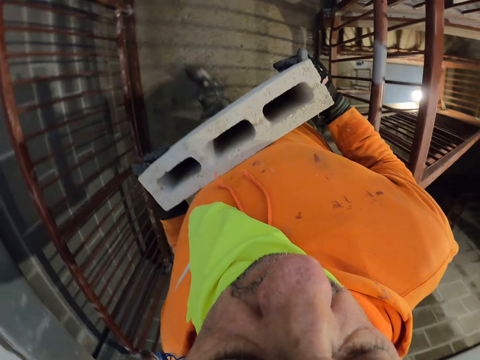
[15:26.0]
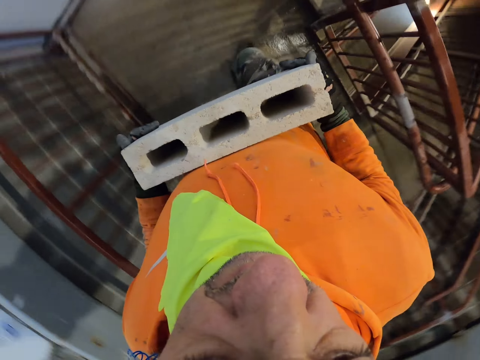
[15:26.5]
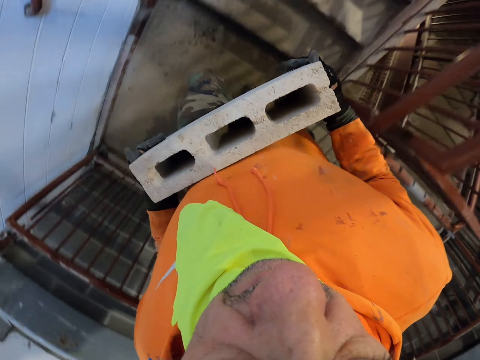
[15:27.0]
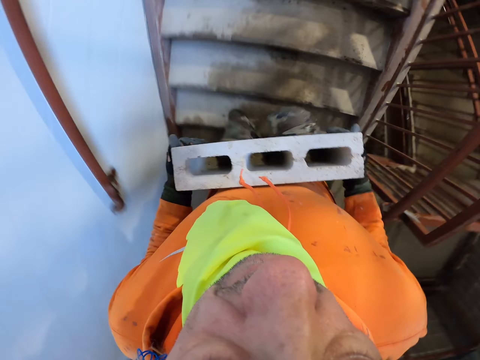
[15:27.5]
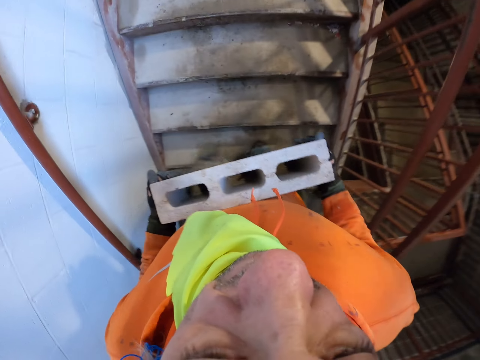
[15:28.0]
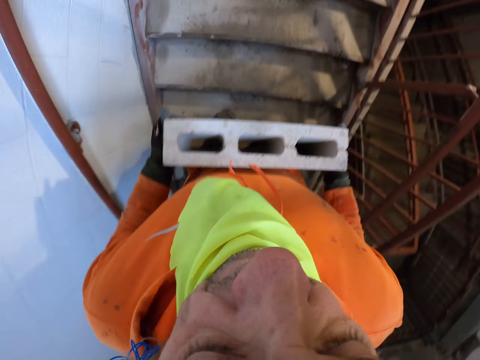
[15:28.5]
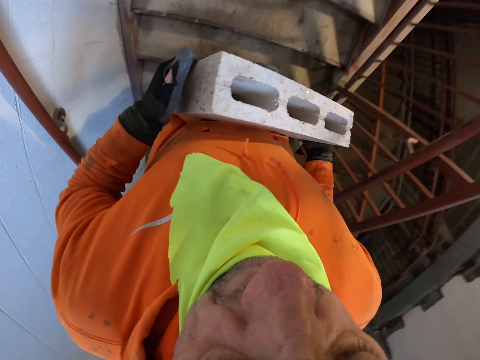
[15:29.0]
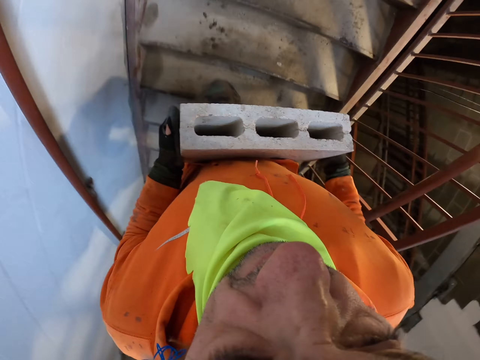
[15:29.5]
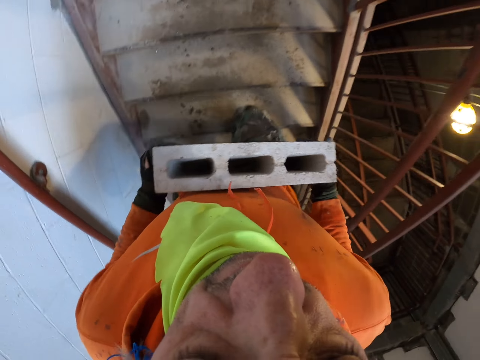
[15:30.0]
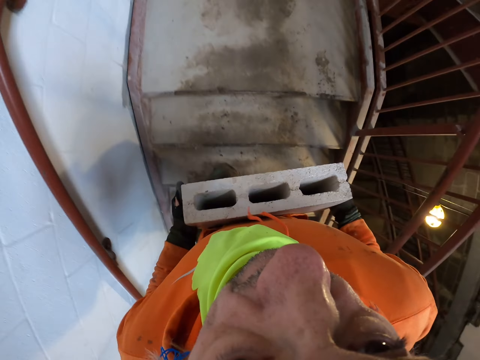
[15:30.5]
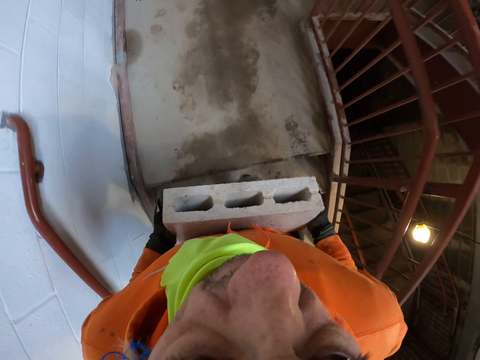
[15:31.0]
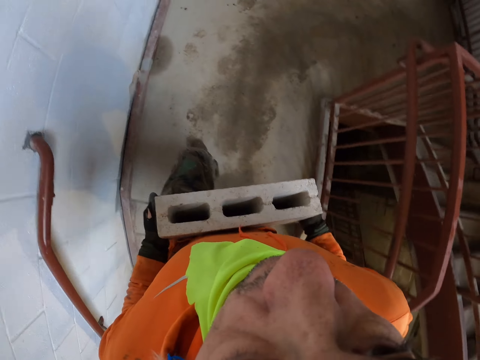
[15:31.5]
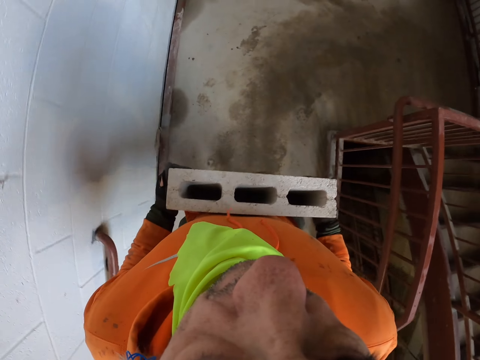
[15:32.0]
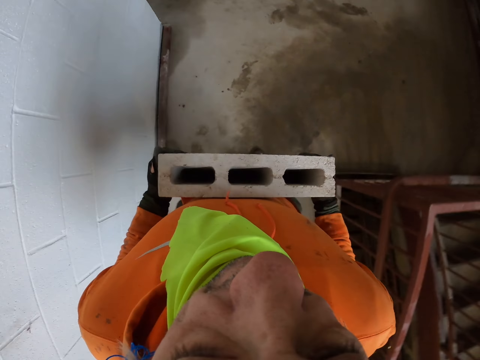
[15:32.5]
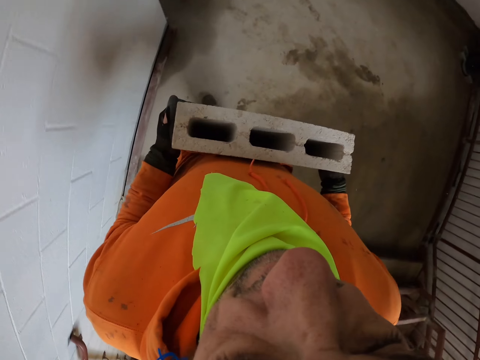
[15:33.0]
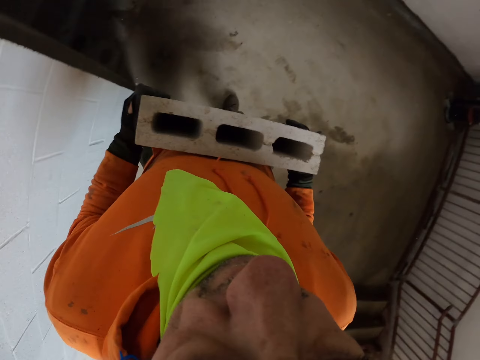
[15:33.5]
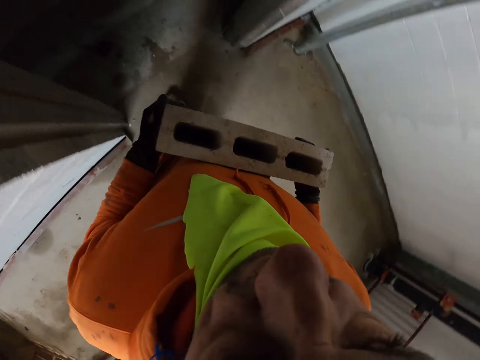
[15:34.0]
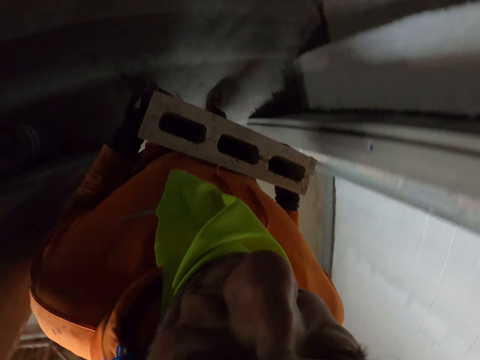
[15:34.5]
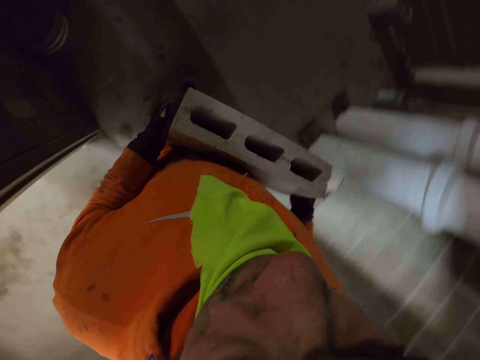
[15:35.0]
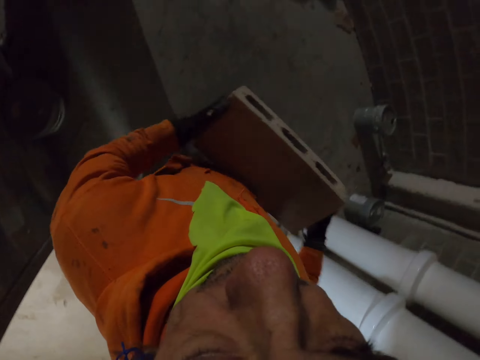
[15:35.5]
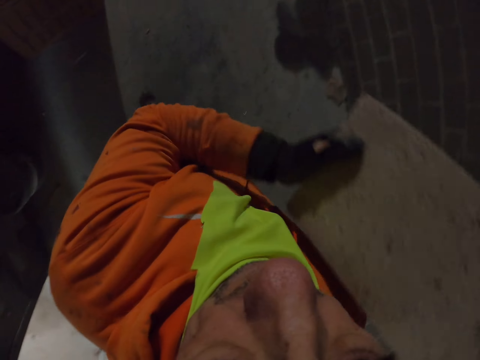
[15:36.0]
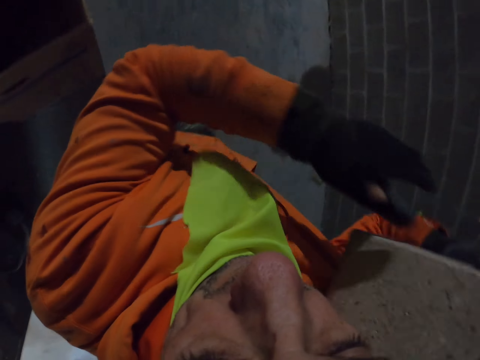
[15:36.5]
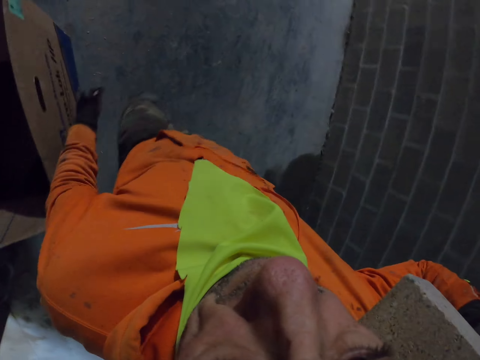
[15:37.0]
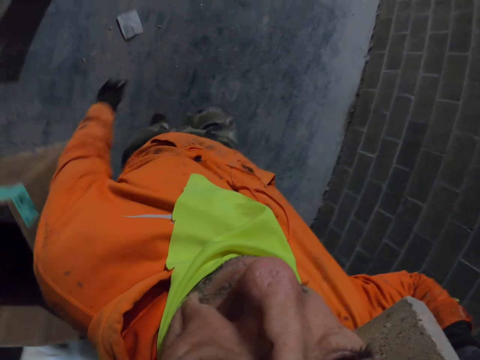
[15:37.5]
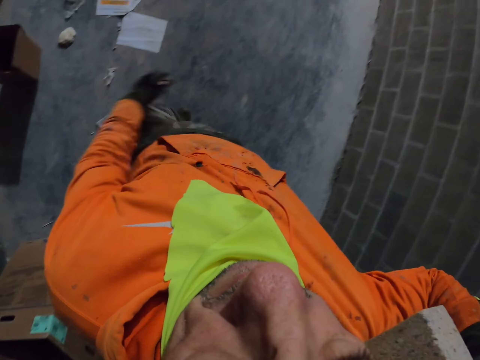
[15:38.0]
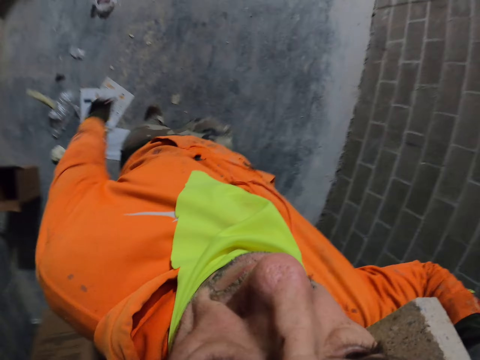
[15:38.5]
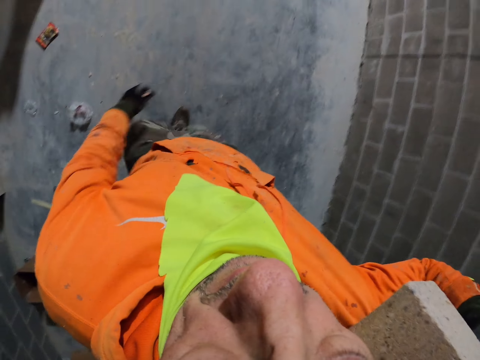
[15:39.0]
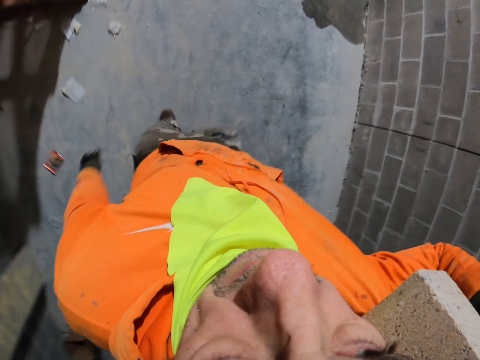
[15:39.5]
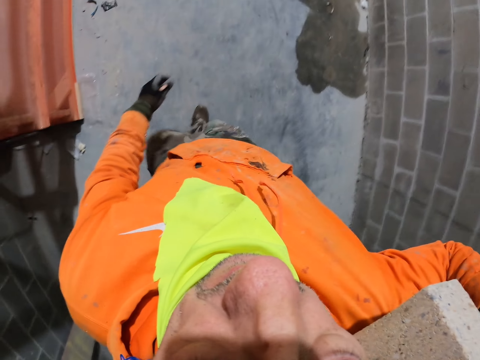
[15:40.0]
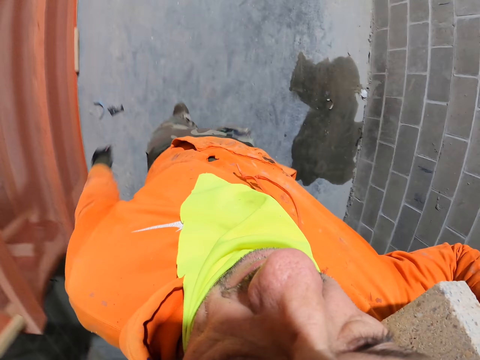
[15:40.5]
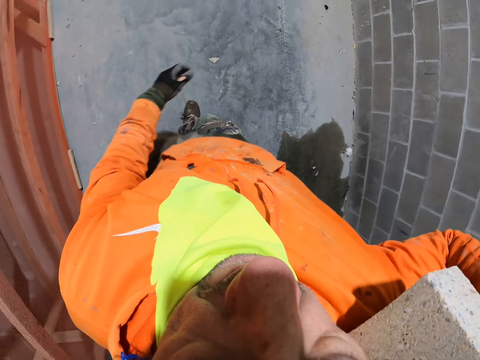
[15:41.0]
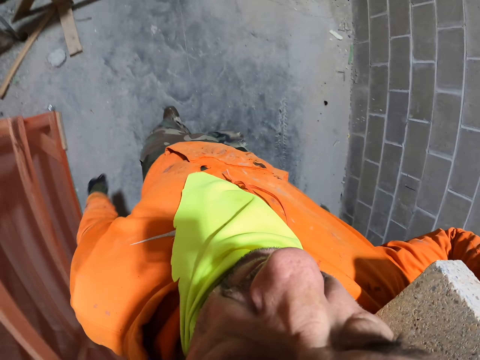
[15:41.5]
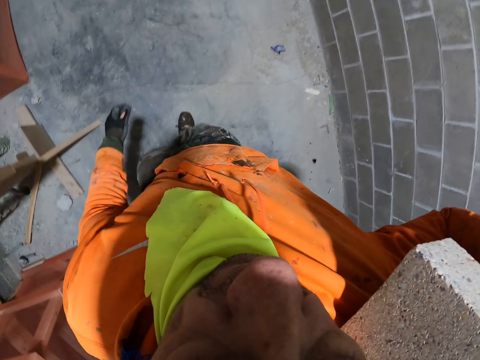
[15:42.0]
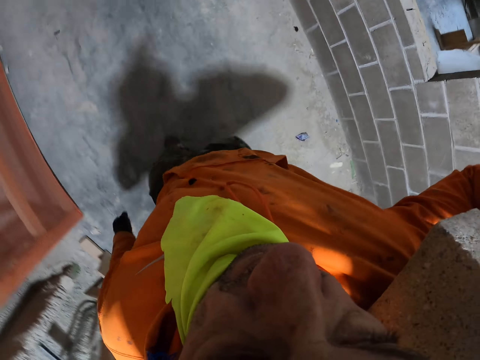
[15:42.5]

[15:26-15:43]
The camera wearer is climbing up the stairs. He puts the brick on his shoulder. He walks around.

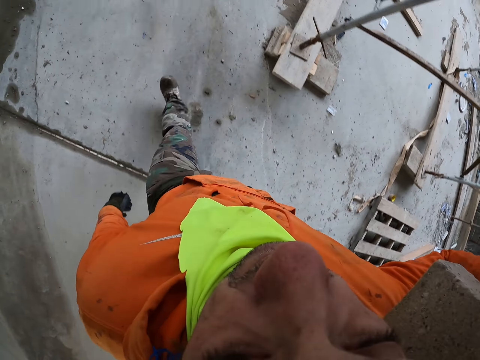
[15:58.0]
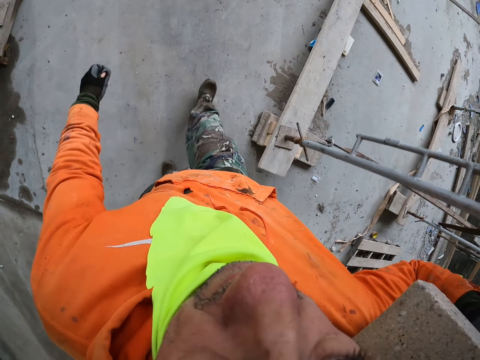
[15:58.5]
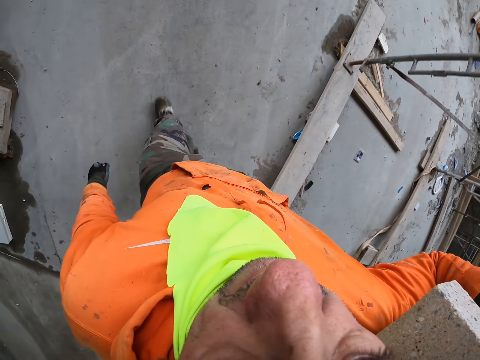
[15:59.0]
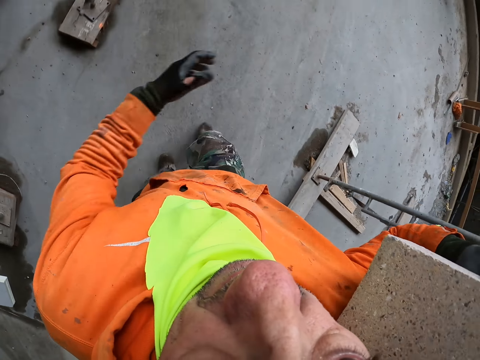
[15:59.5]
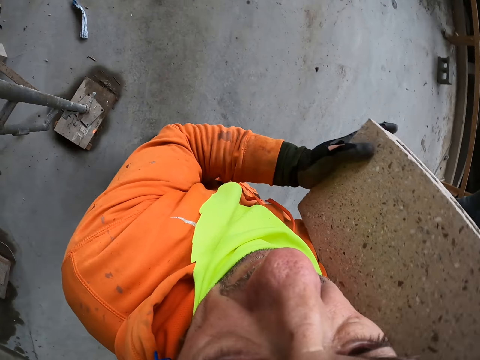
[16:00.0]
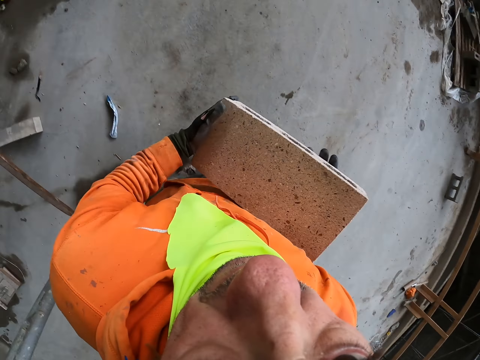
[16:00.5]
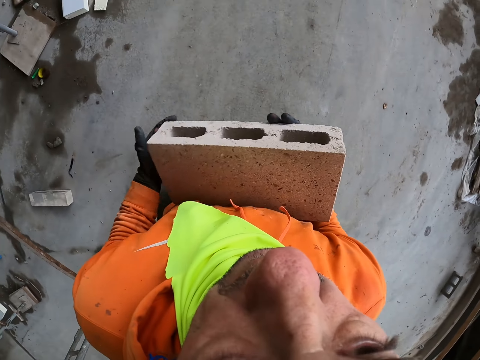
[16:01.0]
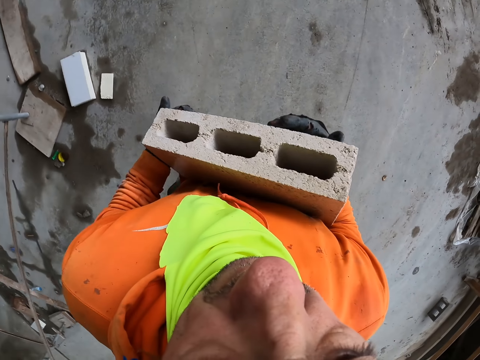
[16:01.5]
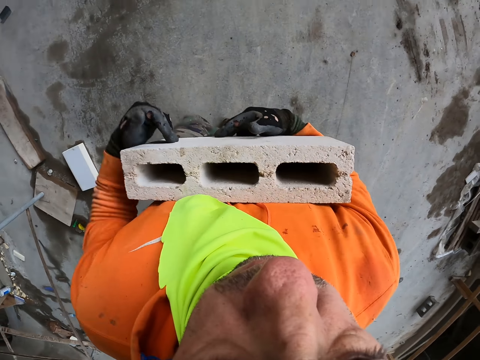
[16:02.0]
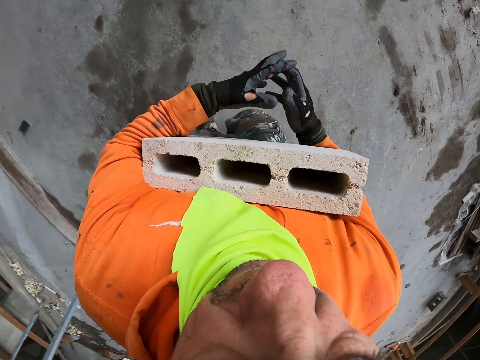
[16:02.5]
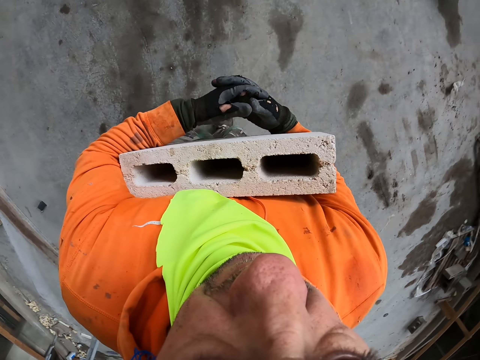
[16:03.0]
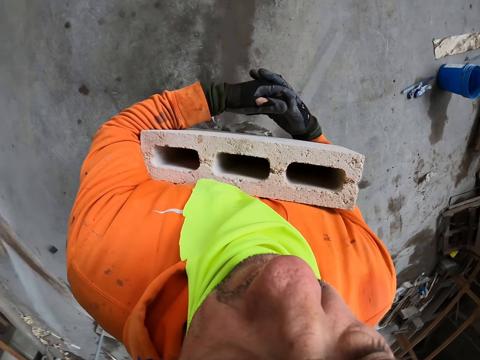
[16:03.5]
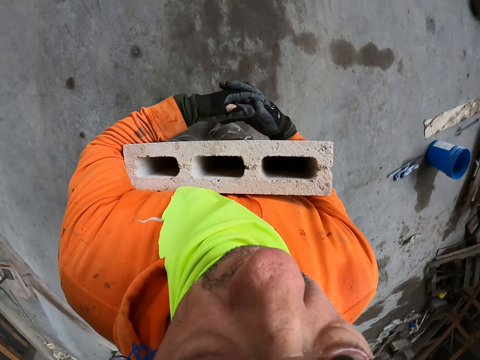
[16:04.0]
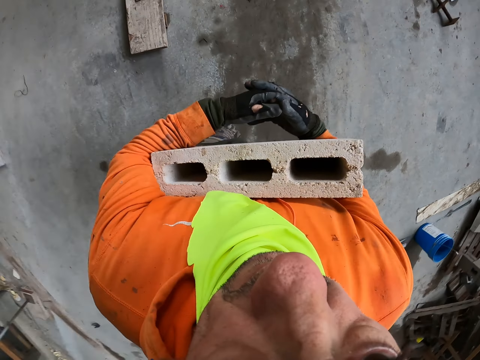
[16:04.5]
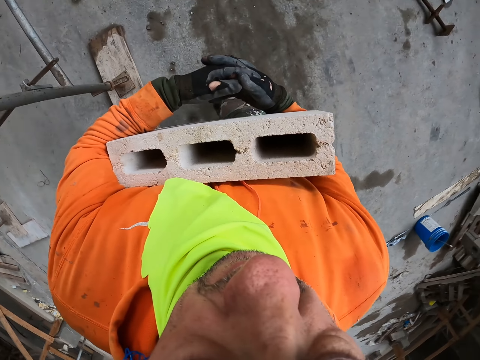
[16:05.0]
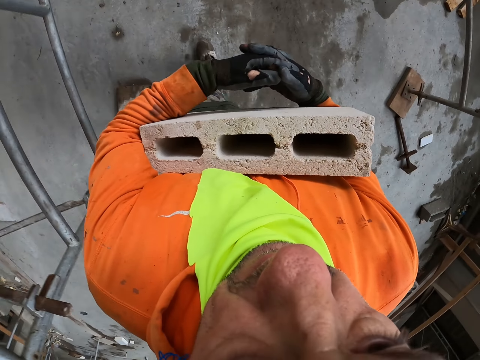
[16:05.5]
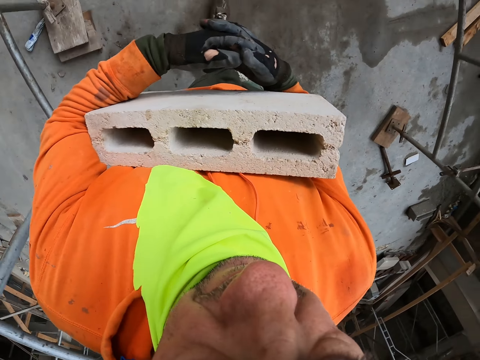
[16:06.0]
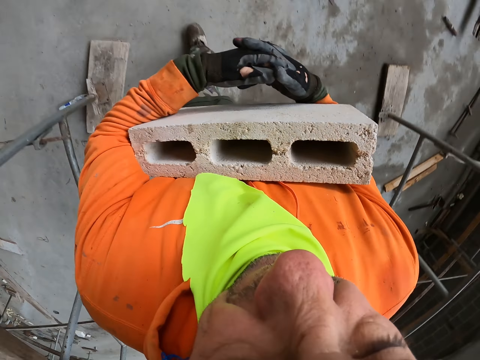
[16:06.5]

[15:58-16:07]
The camera wearer carries the brick with his hands. He walks around.
